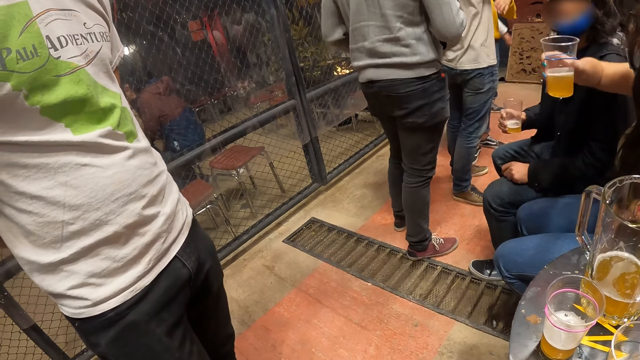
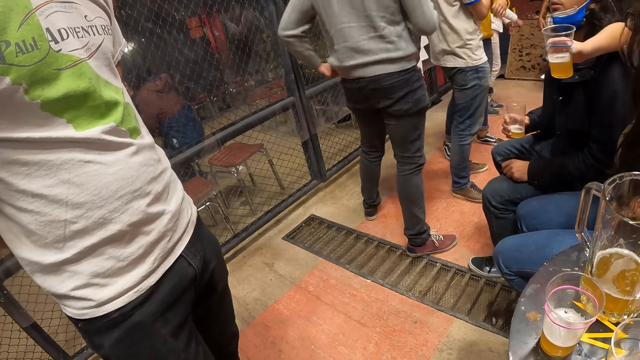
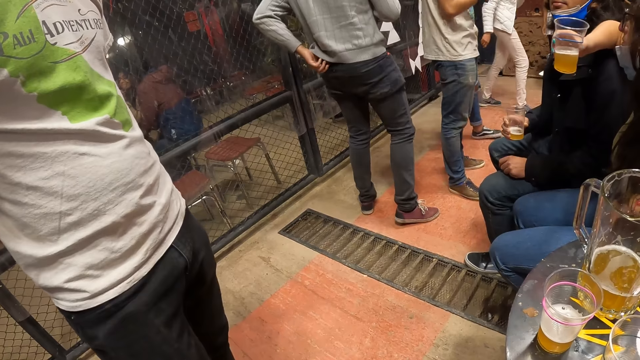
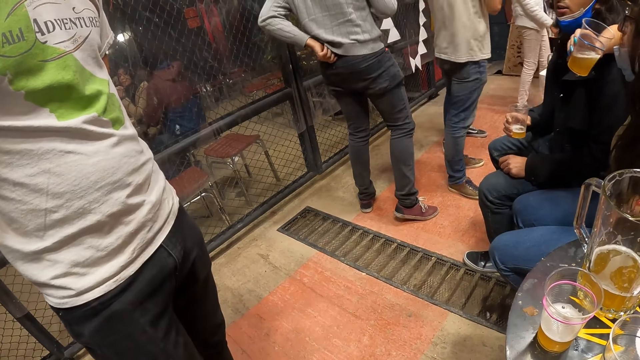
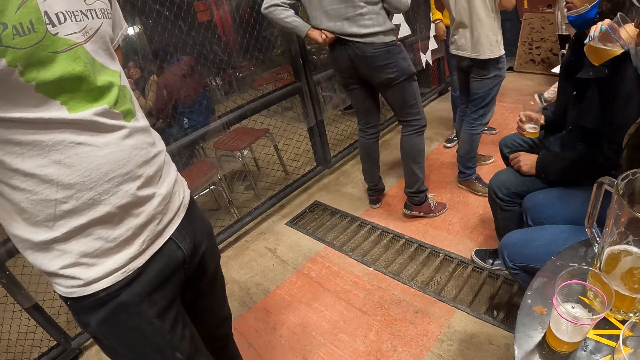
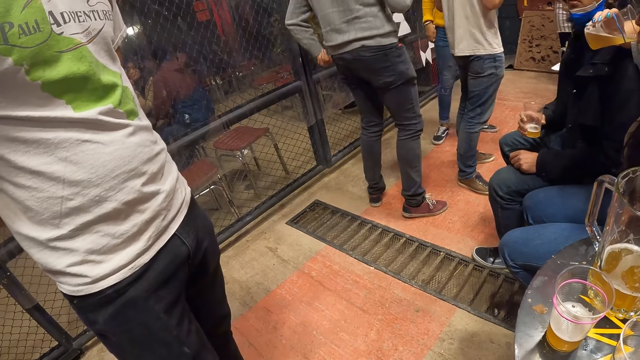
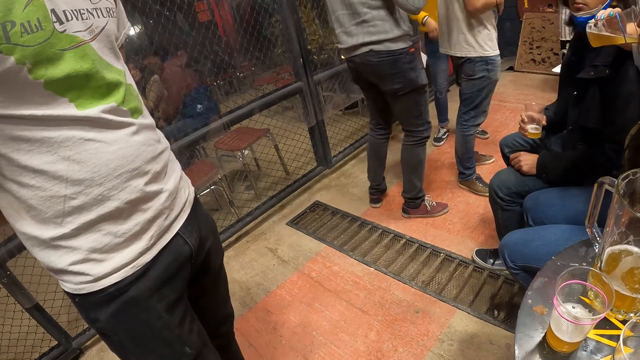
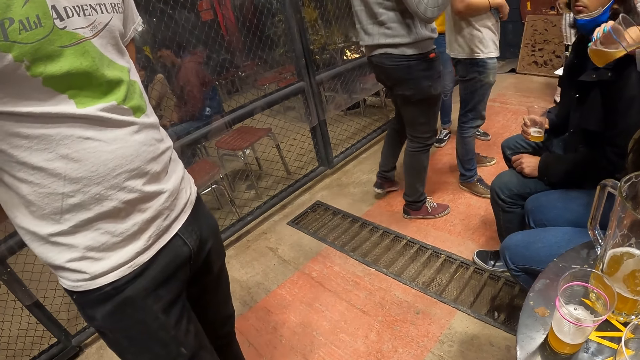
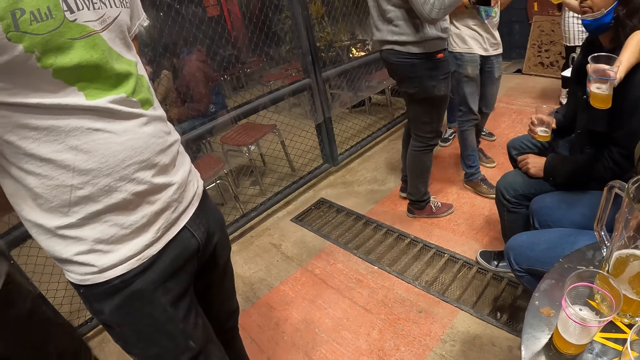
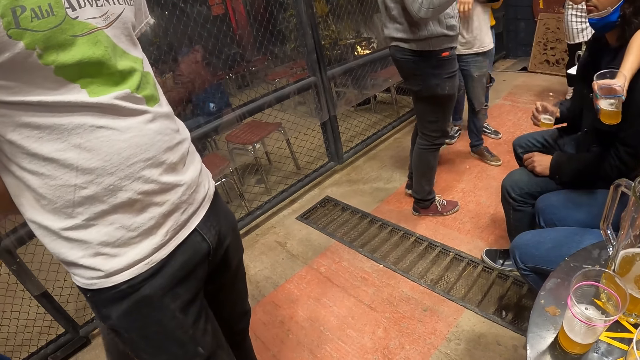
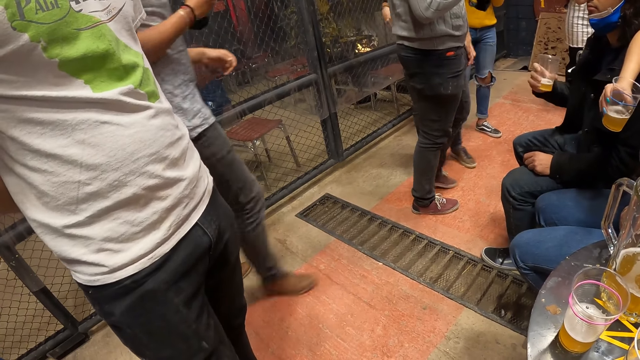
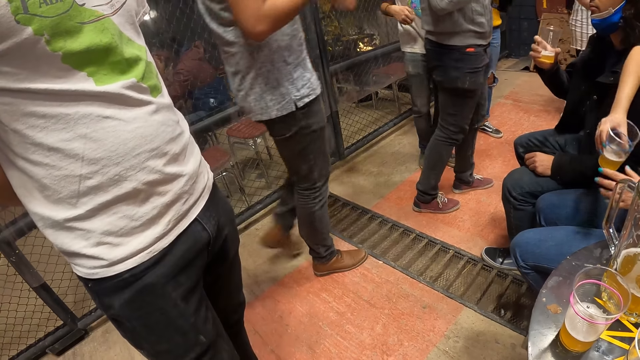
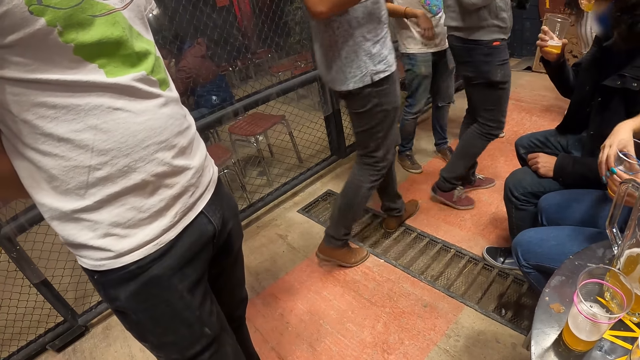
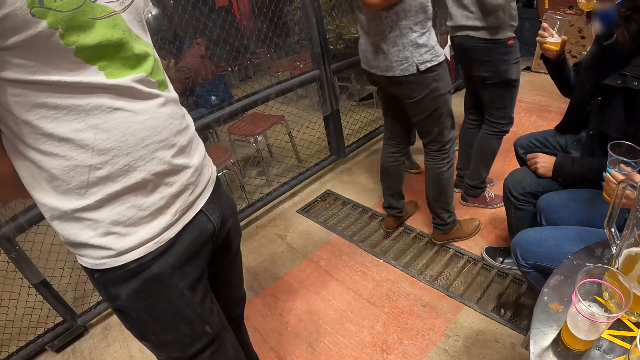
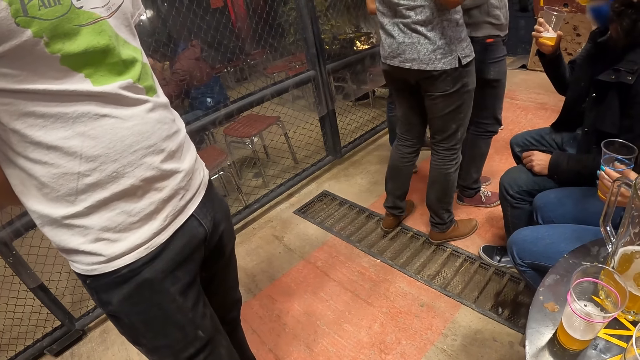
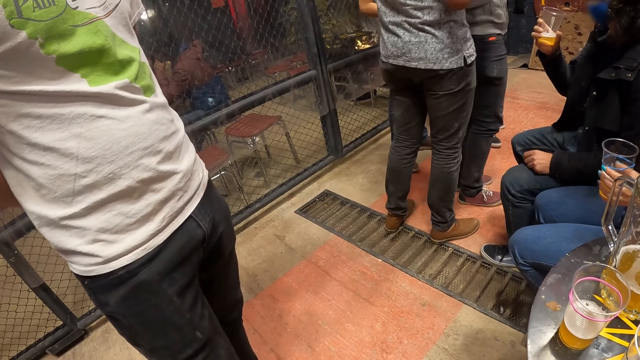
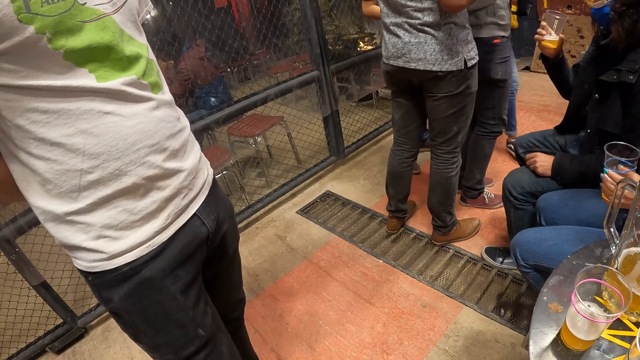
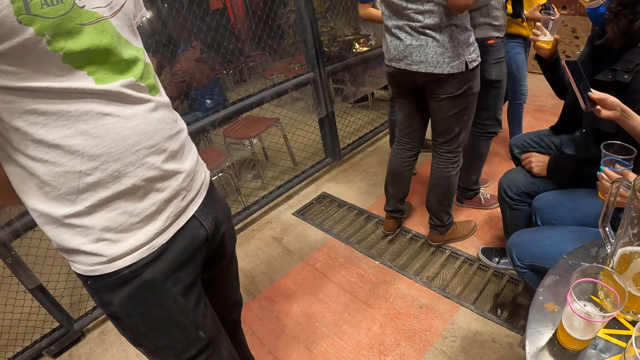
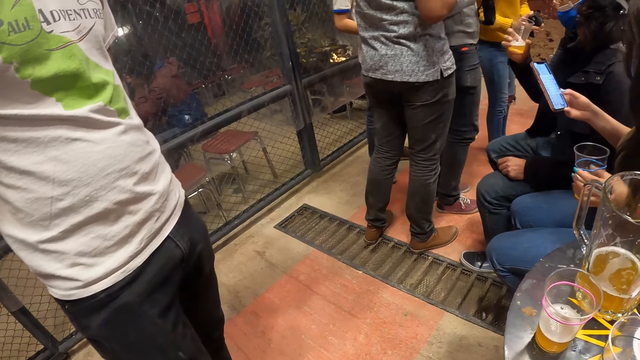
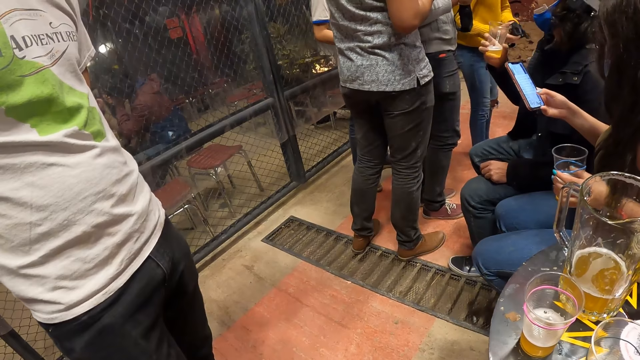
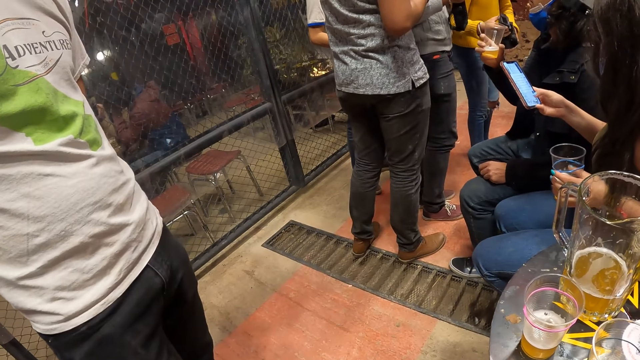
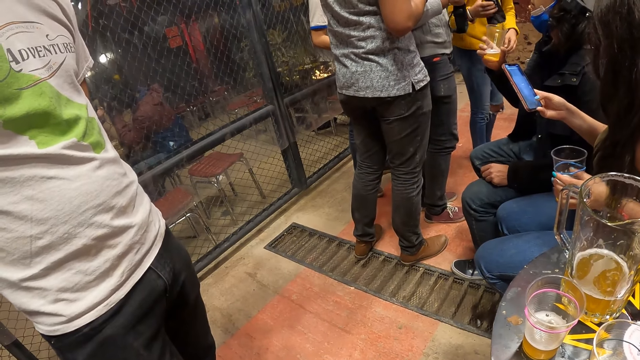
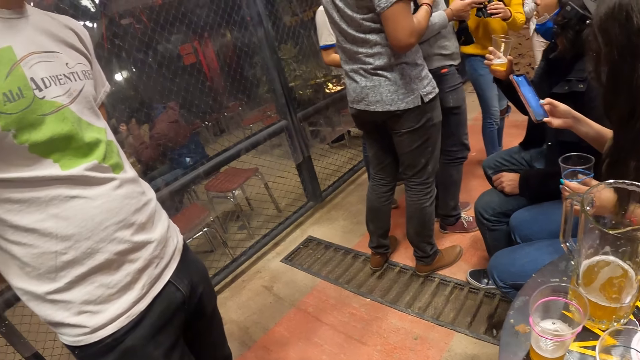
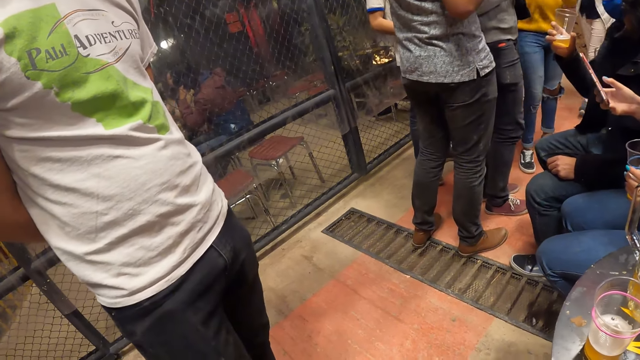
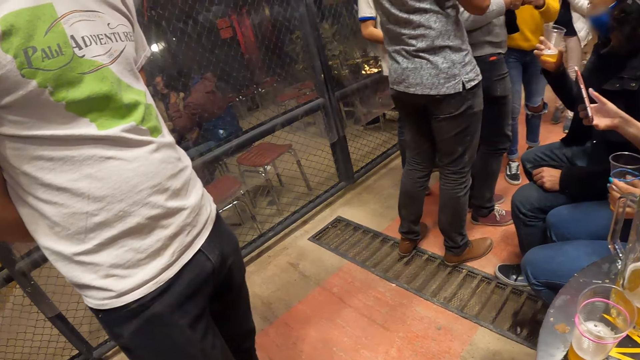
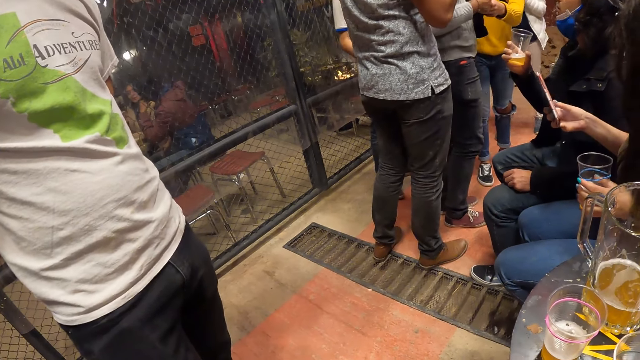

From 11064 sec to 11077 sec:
A woman drinks from a glass of juice in her right hand. The woman passes the drink in her right hand to her left hand. The woman removes a phone from her pocket with her right hand and operates the phone in her right hand.

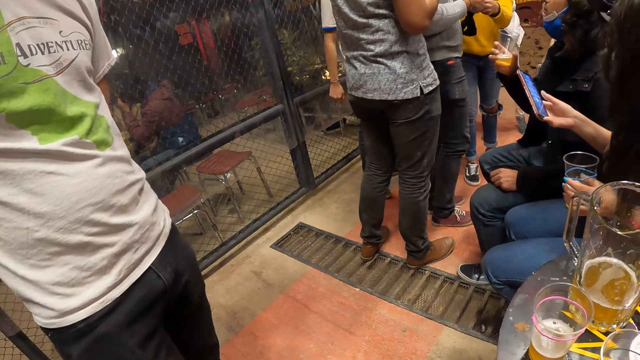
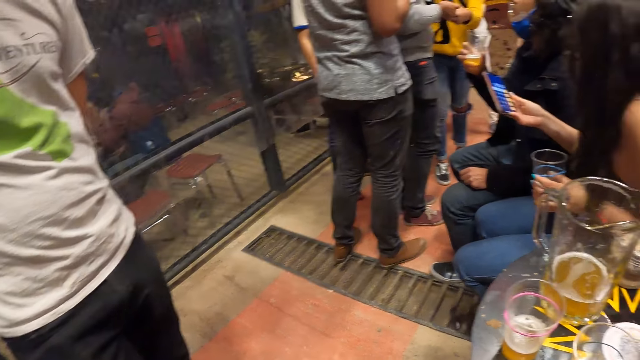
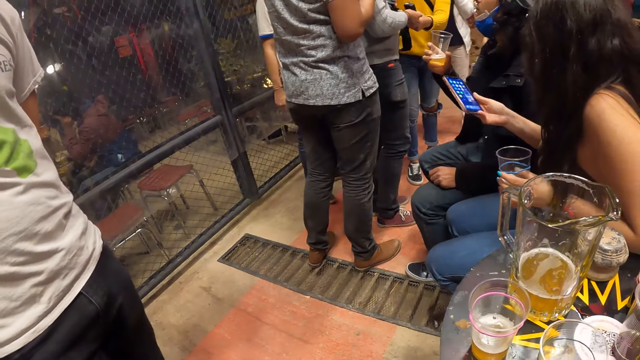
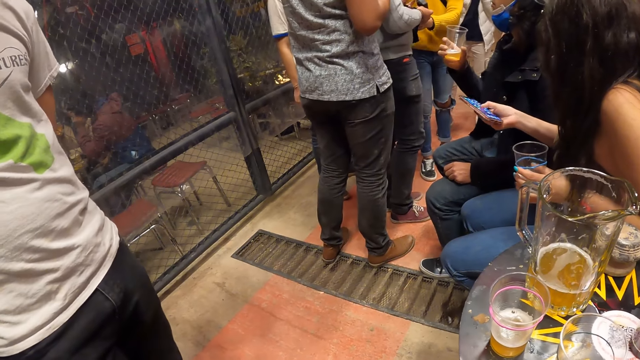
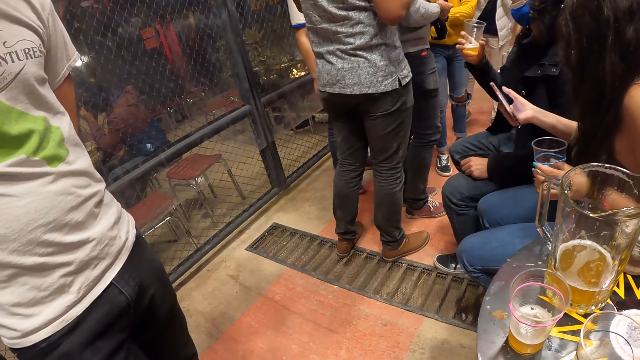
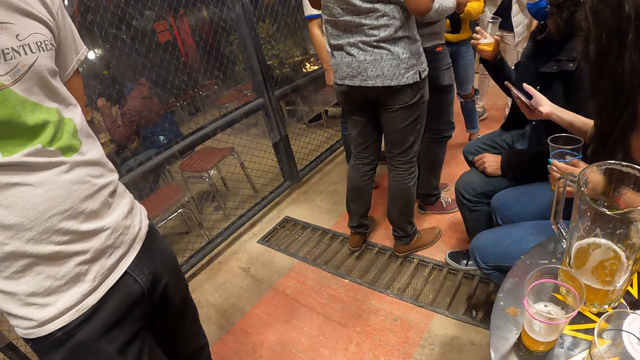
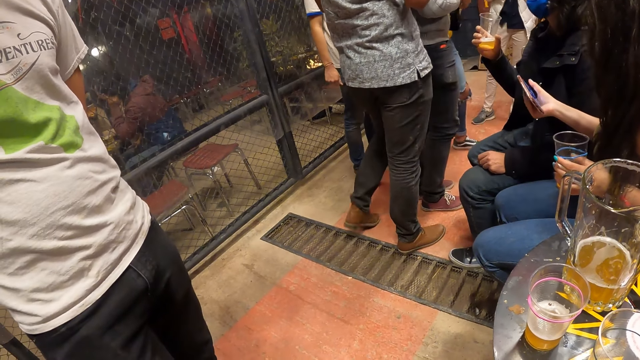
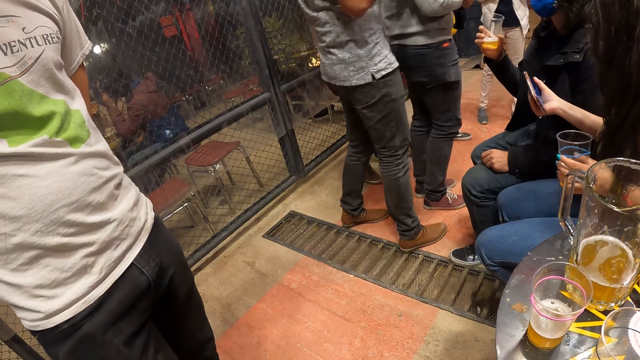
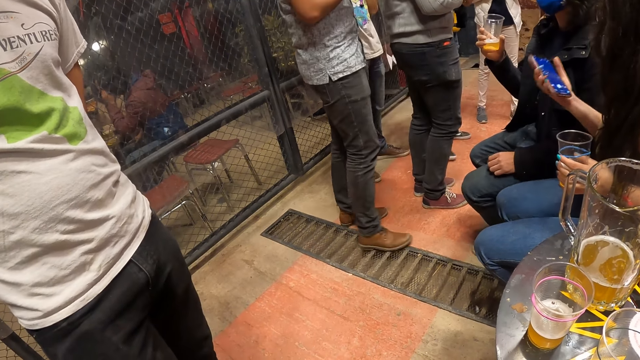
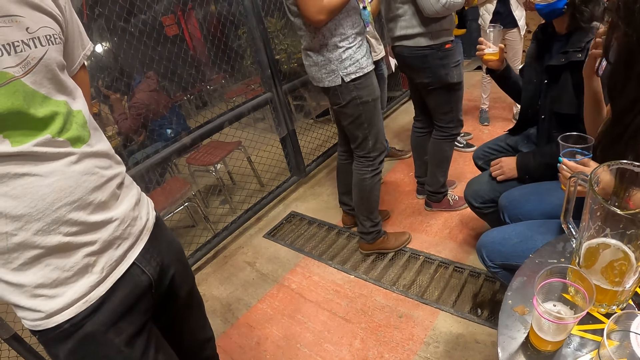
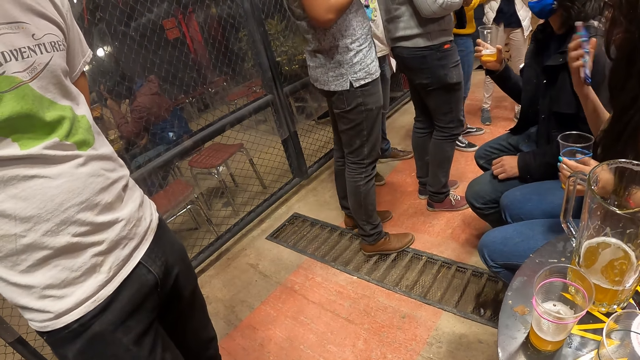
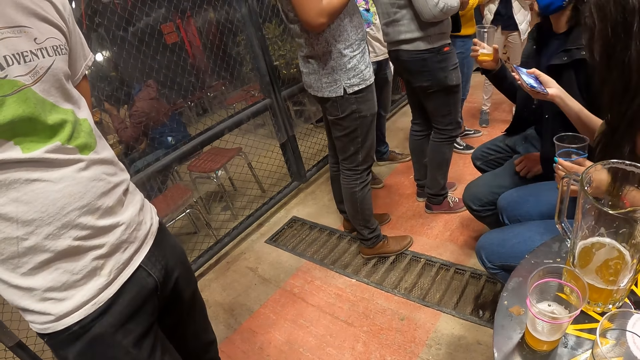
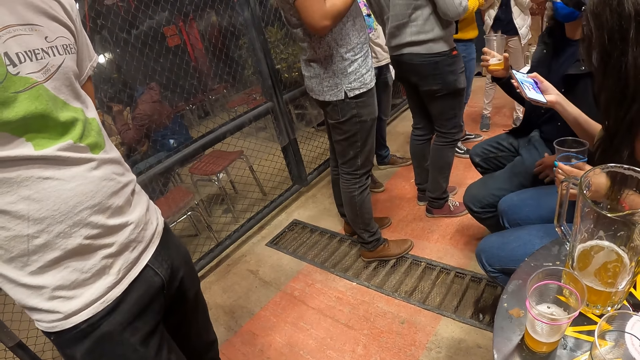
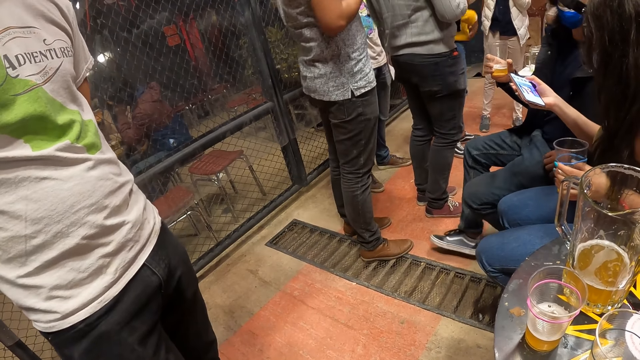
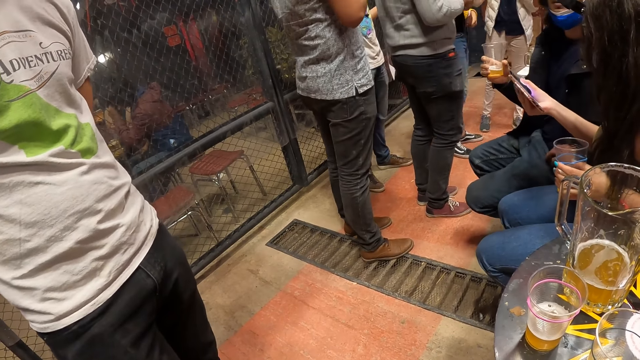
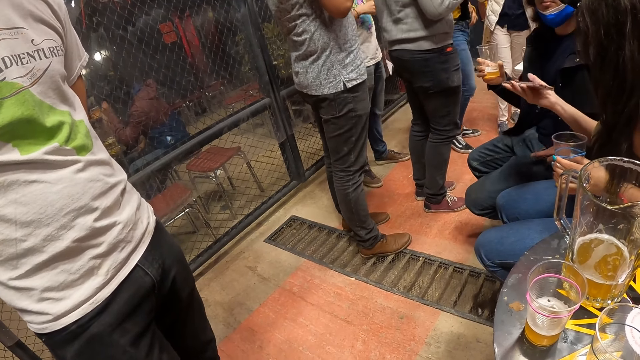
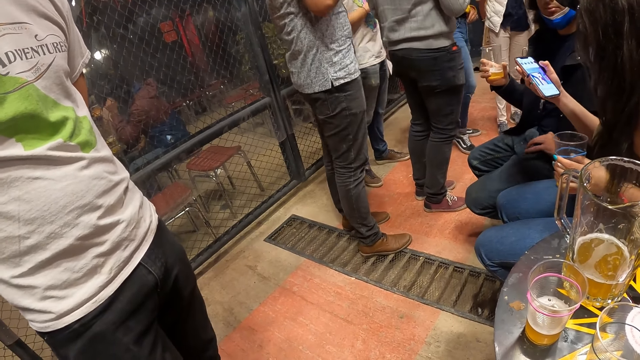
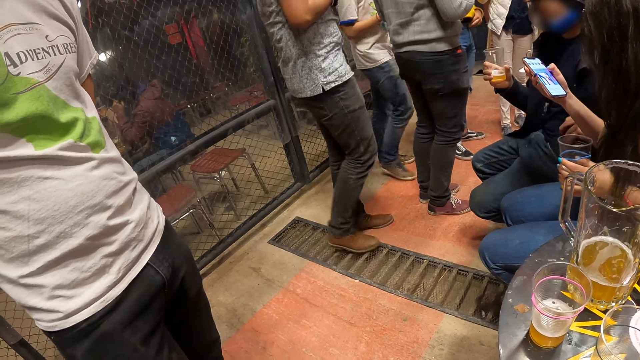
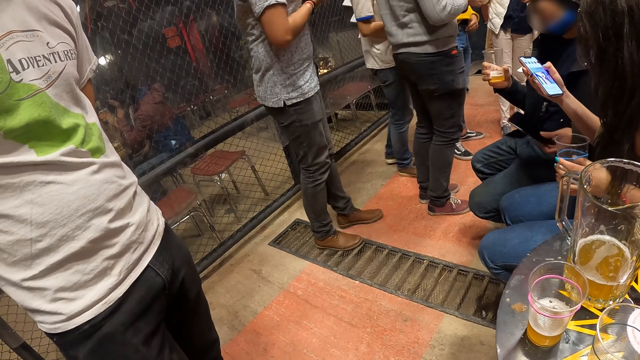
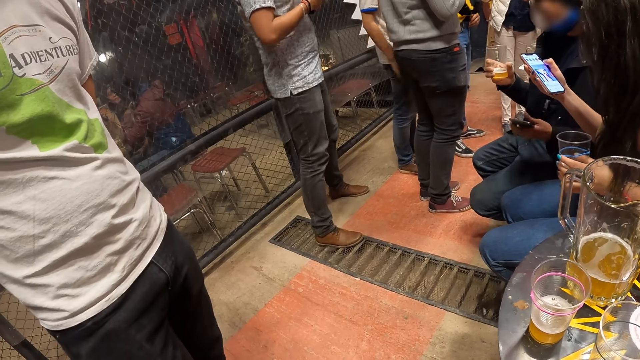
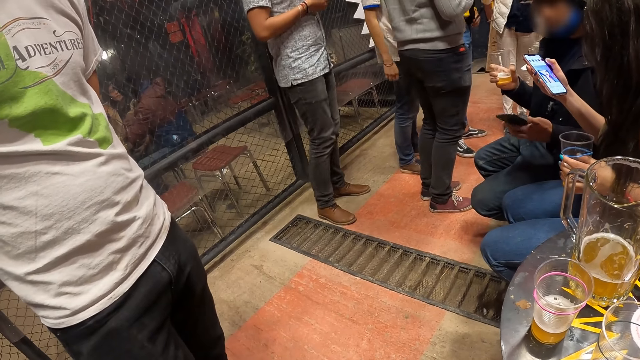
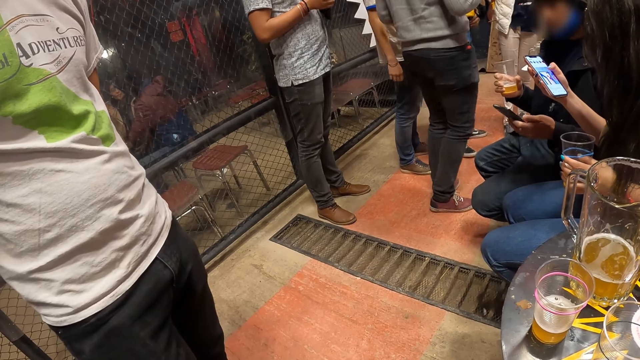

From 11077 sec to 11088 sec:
A woman adjusts her face with her right hand. A man picks up a phone from his pocket with his left hand. Another man brings out a cellphone from his pocket with his left hand.
